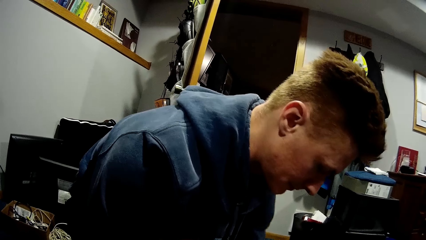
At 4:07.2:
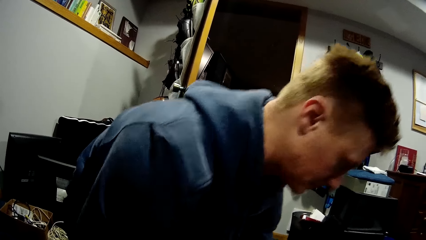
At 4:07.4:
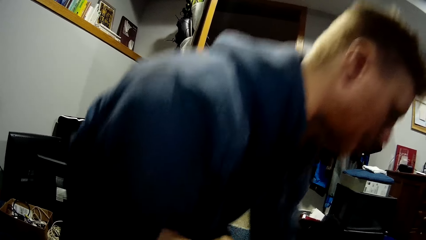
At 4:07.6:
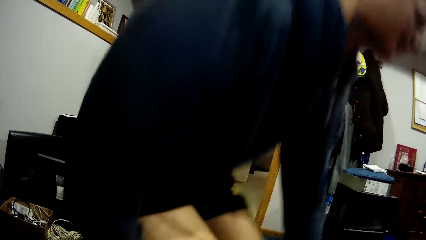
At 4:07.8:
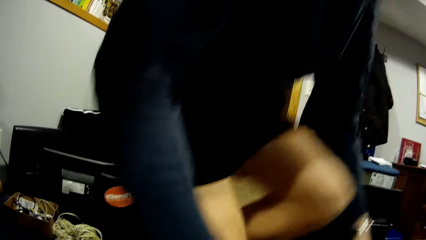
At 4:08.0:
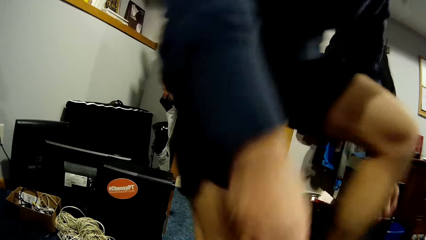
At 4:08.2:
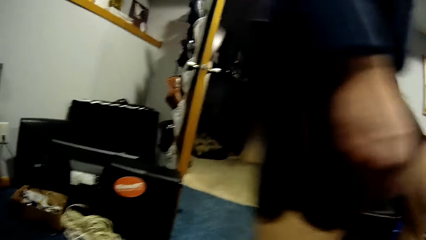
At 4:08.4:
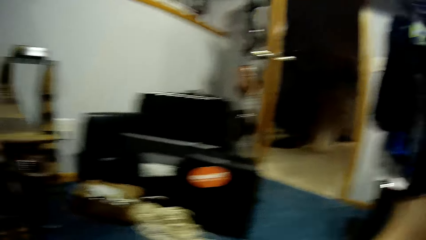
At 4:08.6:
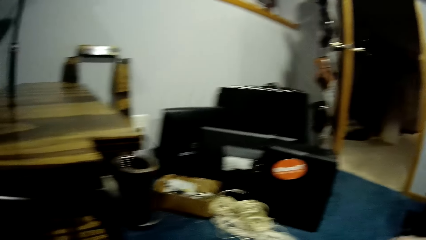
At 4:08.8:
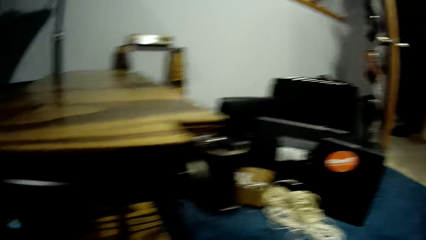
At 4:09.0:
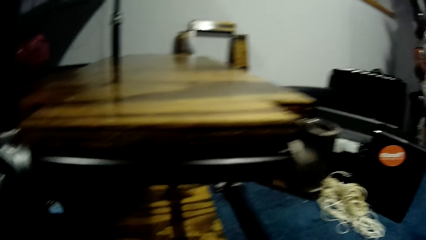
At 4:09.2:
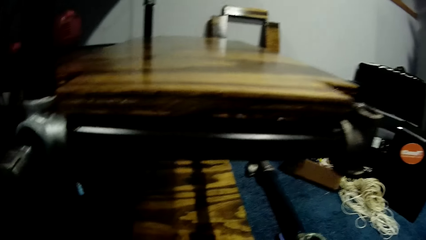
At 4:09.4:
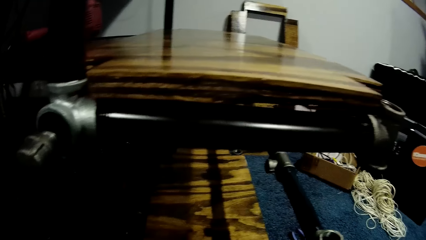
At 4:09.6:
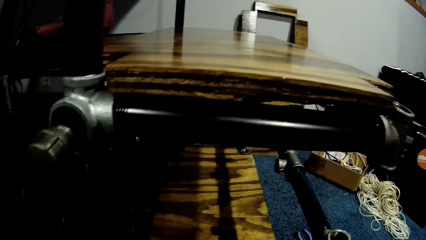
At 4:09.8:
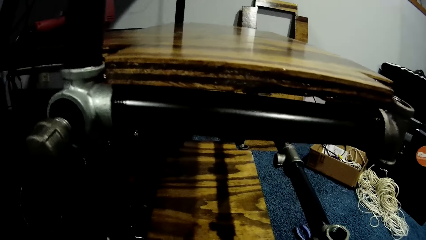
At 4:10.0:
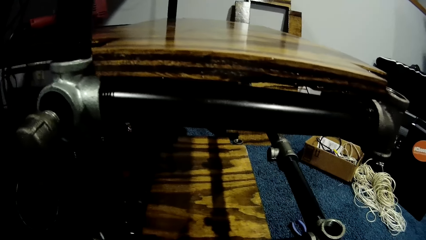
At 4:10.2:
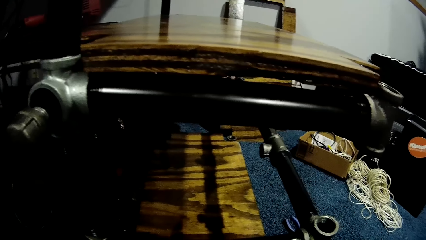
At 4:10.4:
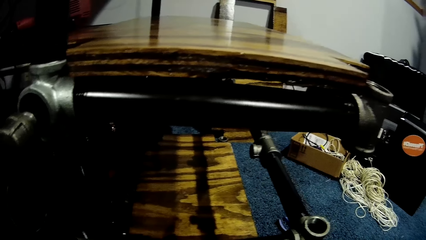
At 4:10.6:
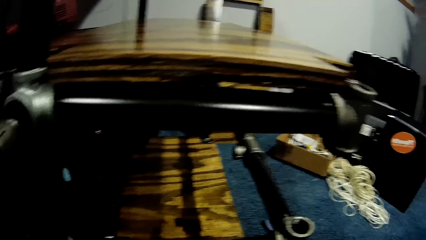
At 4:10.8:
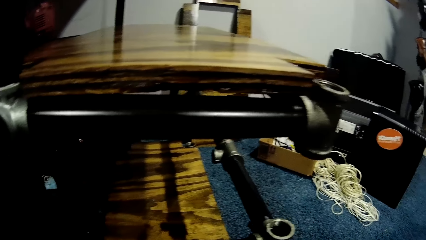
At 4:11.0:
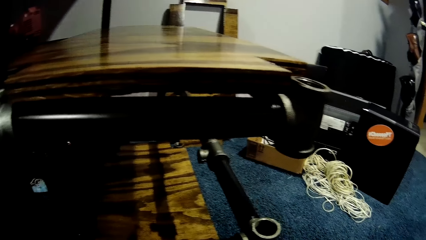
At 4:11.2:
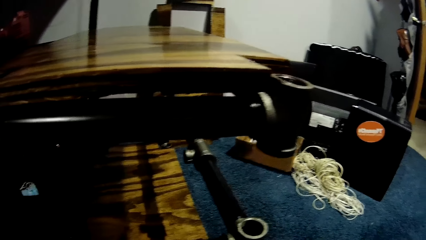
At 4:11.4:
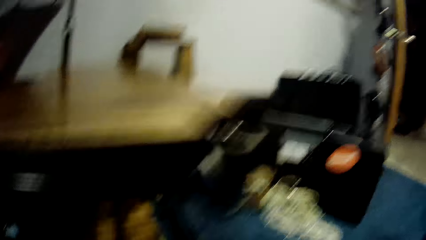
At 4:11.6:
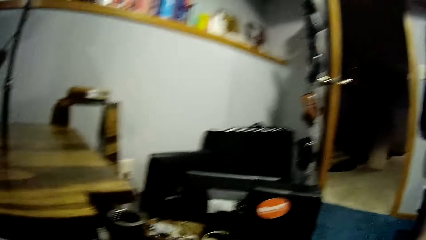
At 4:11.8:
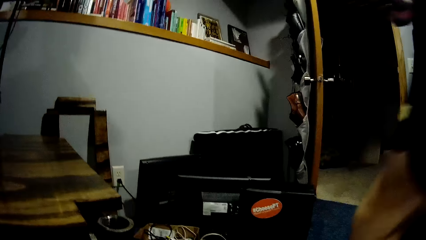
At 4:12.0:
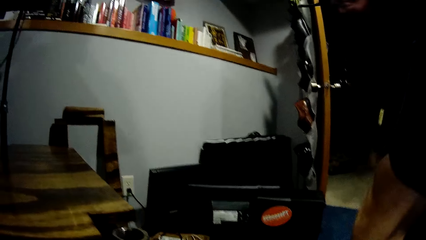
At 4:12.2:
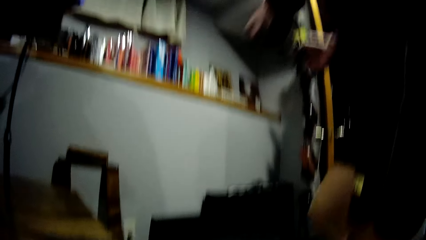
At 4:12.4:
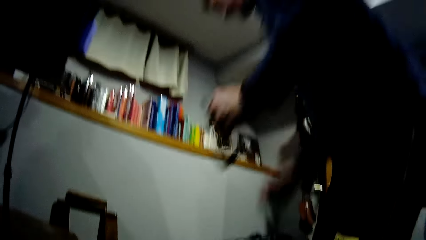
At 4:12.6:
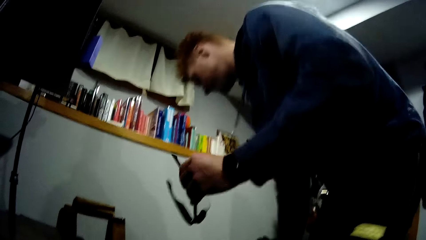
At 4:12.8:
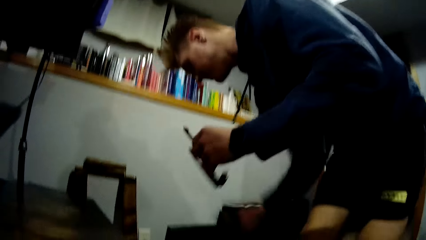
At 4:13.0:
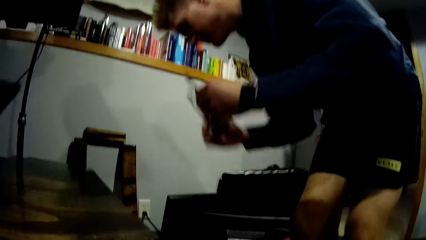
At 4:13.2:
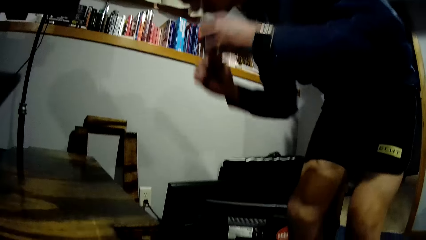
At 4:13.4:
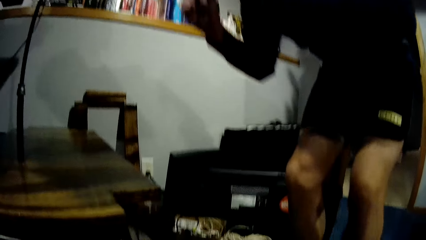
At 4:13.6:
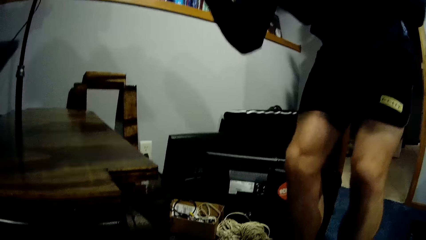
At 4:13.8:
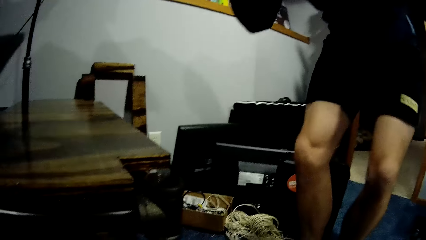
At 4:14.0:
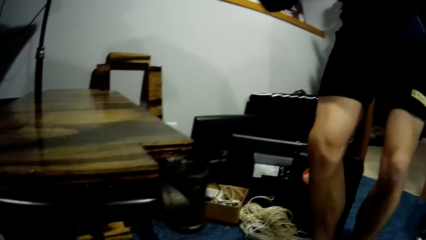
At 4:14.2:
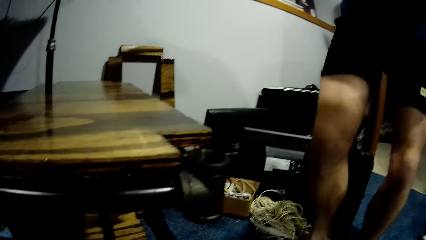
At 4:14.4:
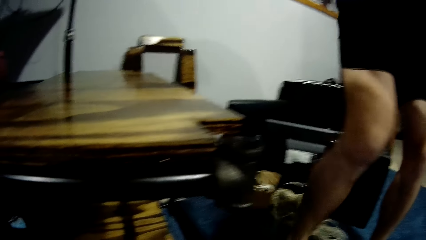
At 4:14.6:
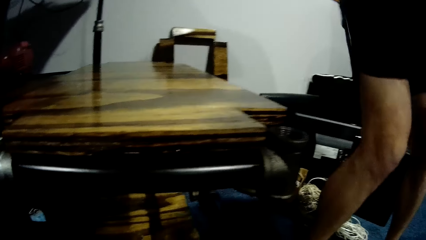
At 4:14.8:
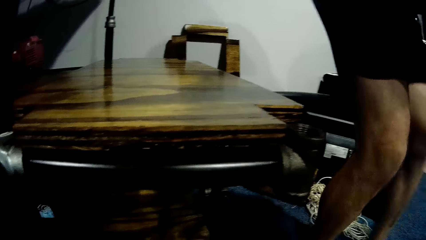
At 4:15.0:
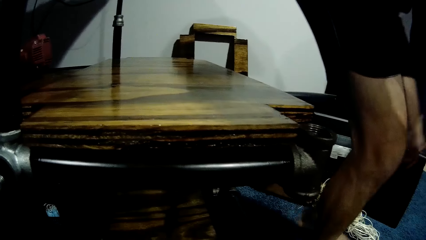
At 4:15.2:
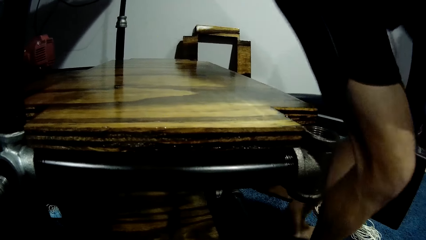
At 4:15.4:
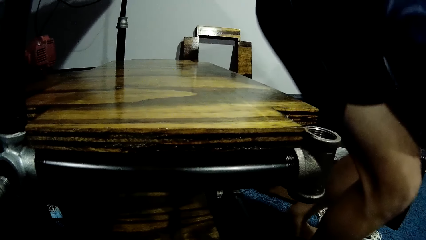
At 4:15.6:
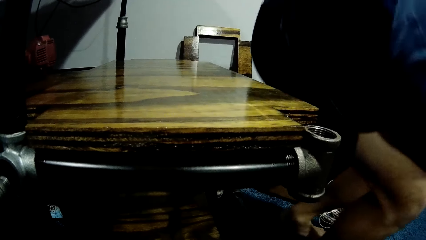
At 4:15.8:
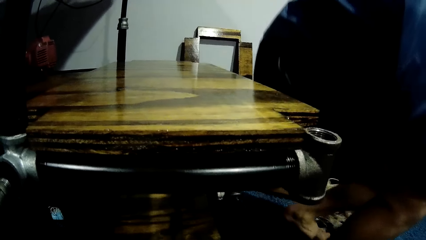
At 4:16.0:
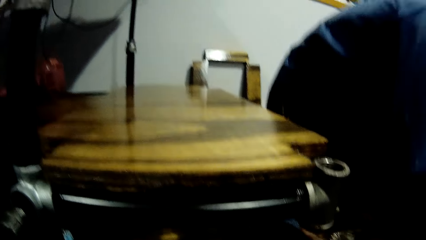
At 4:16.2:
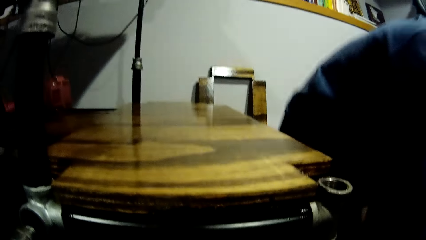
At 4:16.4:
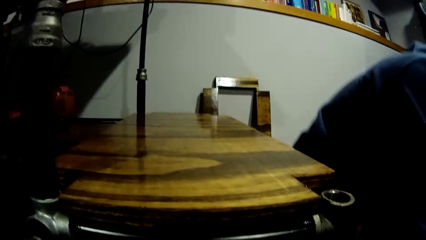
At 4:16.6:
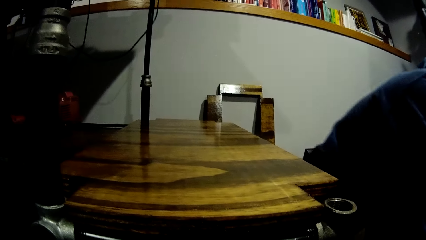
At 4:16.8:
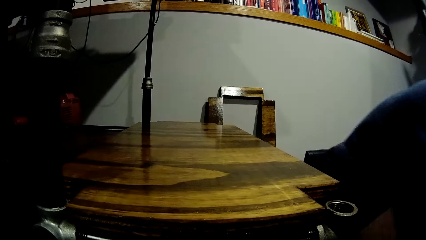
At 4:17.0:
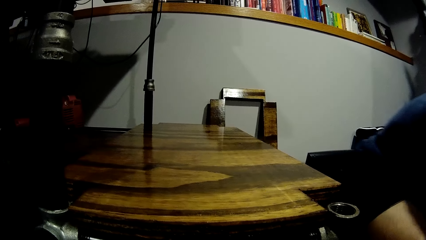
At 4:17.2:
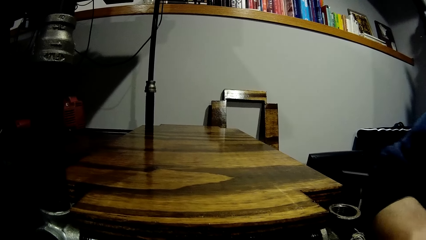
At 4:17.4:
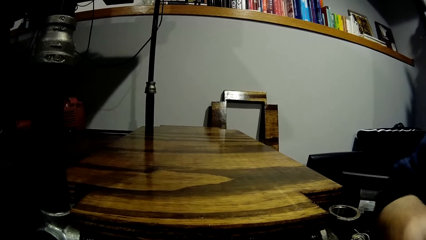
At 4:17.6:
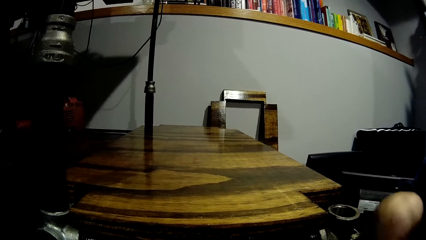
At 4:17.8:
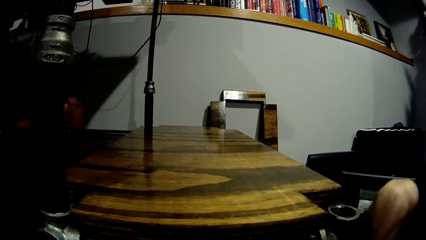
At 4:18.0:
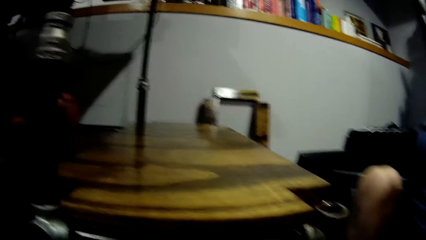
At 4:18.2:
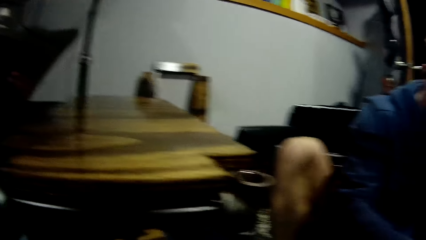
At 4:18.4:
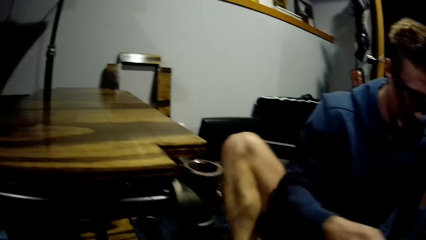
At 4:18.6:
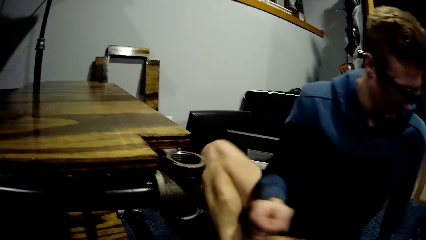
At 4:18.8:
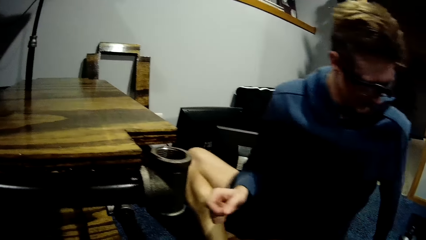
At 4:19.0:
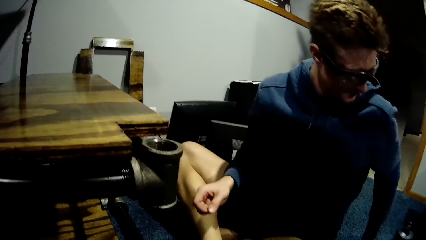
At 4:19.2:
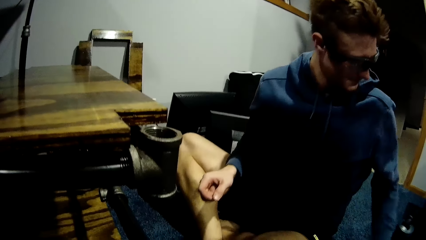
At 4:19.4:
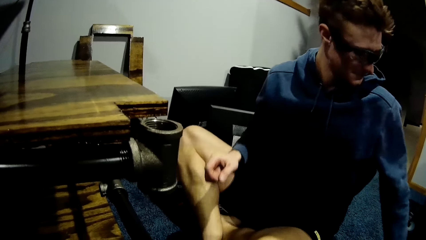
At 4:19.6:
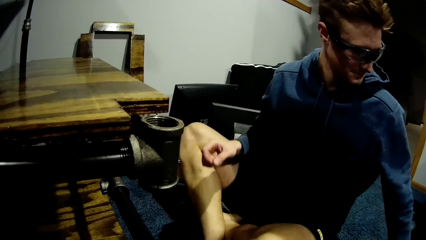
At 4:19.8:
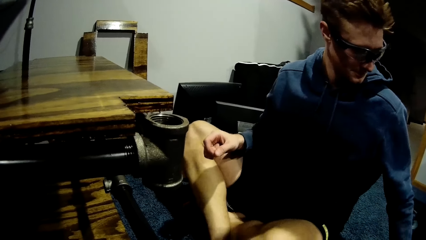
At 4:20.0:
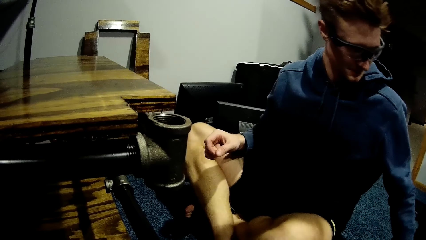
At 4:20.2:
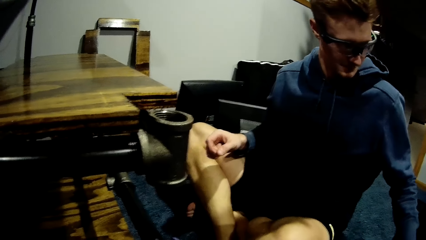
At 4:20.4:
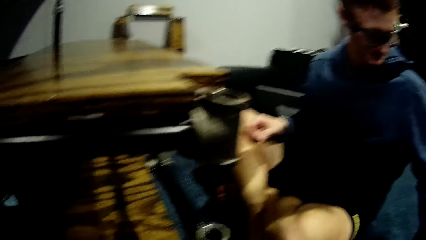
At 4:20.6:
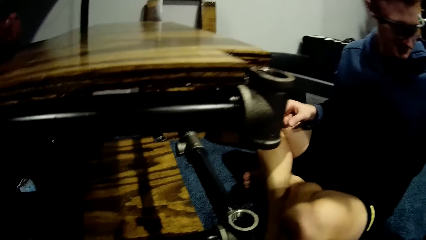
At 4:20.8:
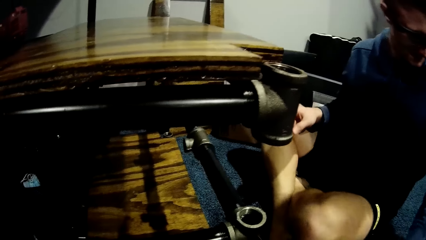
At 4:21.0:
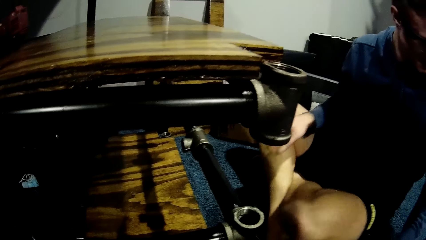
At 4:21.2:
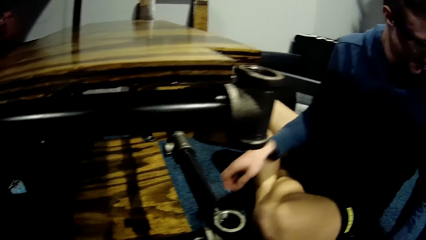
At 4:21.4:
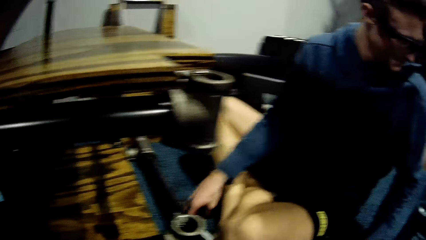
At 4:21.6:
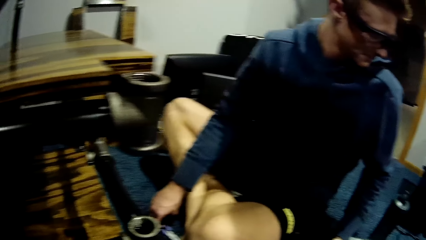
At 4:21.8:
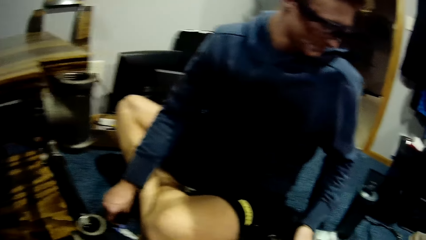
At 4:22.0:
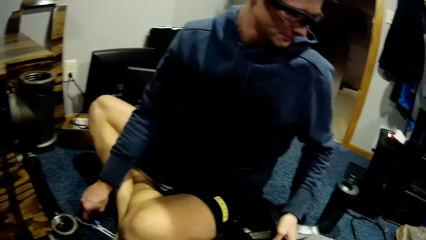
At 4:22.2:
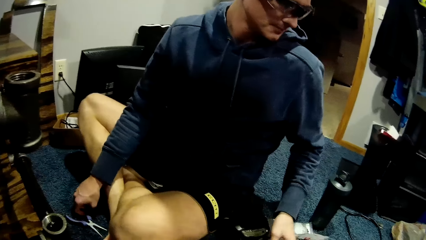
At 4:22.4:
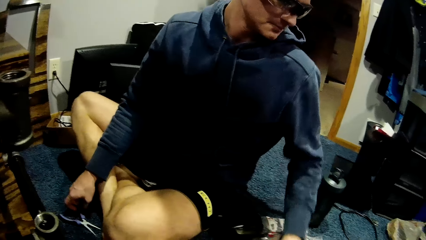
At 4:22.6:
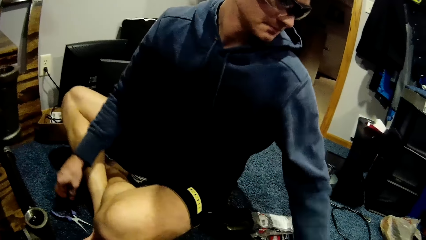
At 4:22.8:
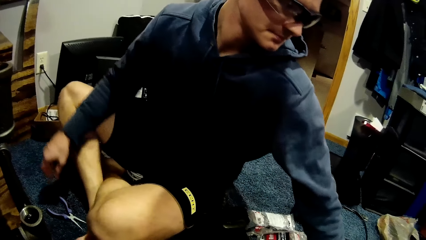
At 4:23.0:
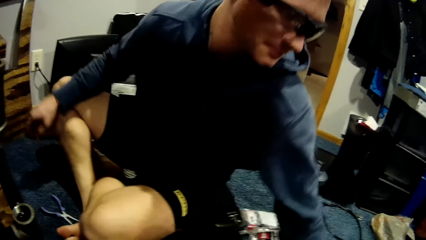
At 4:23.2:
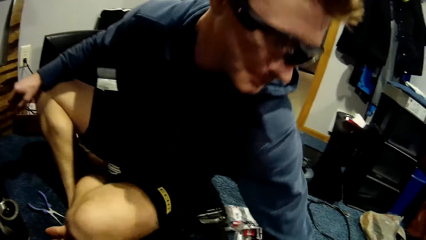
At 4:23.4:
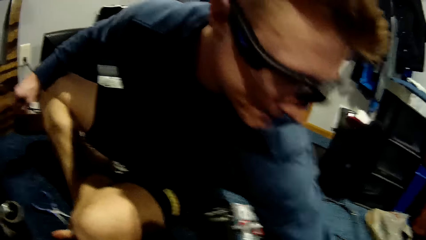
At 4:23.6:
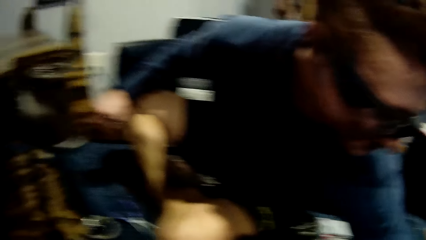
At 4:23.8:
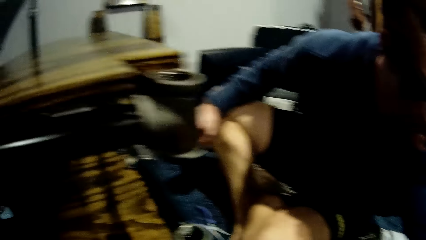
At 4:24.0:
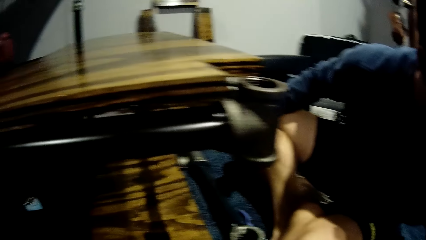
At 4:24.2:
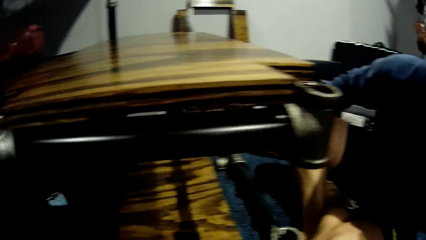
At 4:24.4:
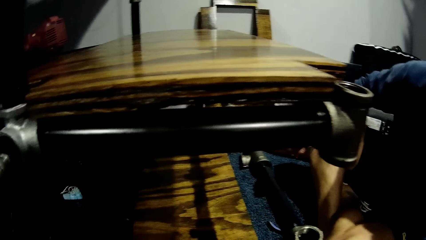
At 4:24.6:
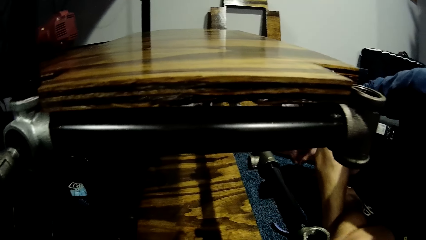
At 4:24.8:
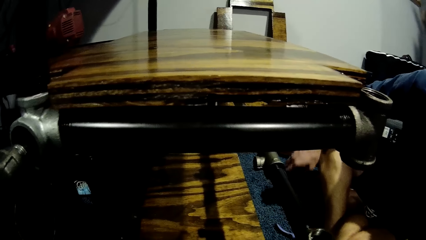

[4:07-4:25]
A man walks around. The man puts on shades with both his hands. The man sits on the floor.
